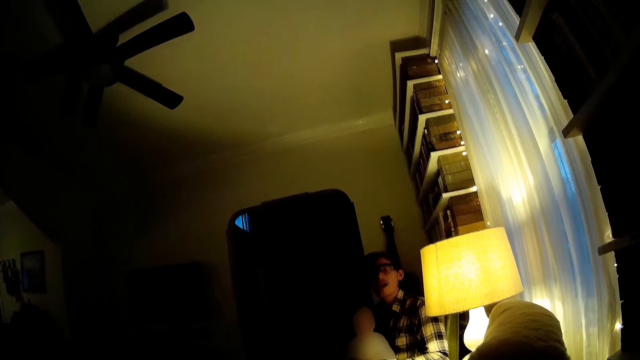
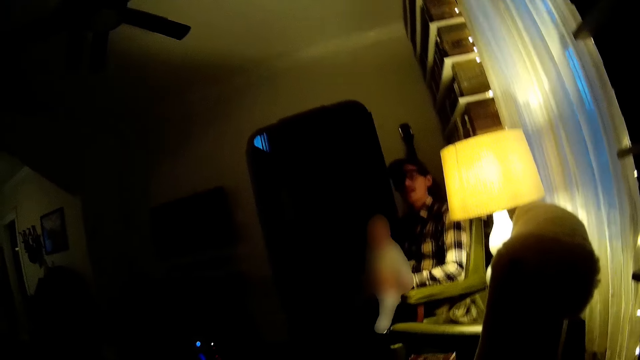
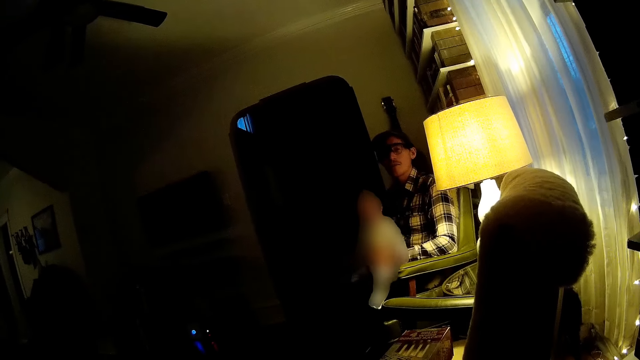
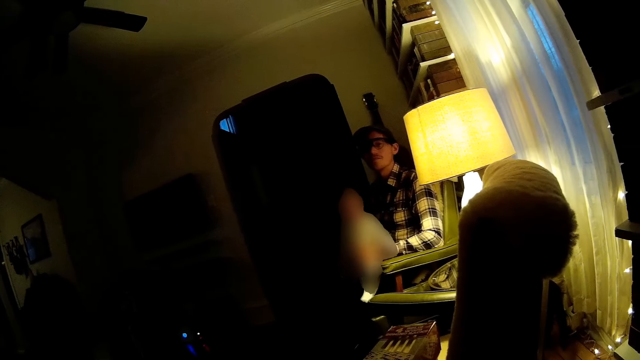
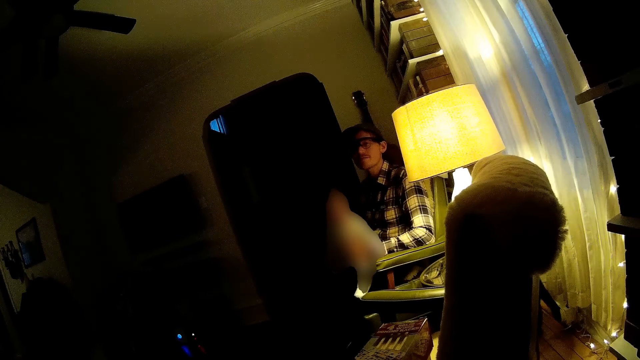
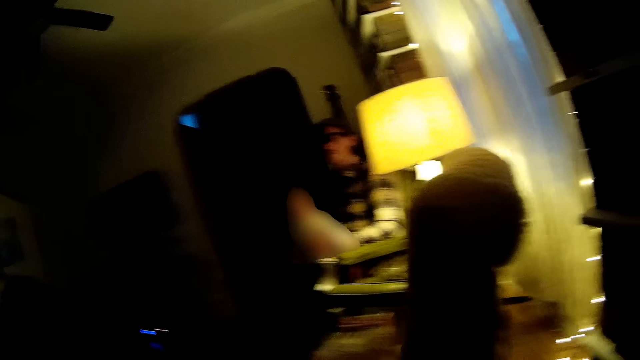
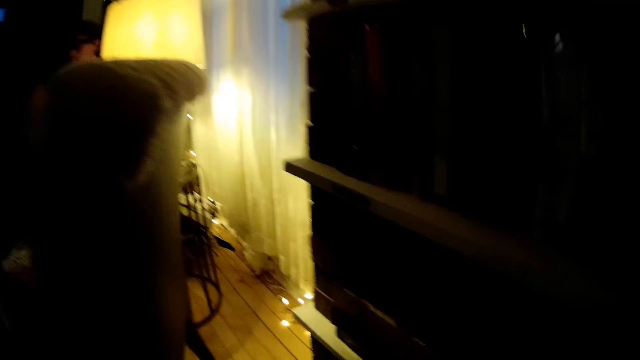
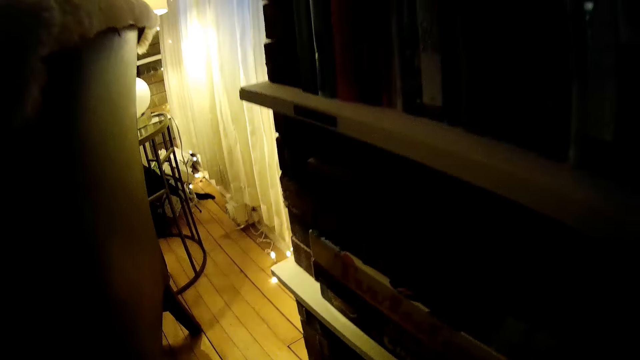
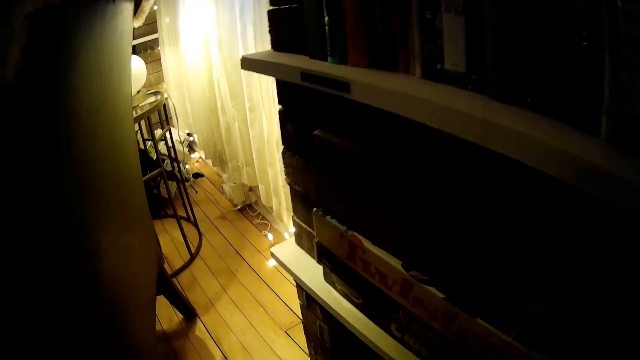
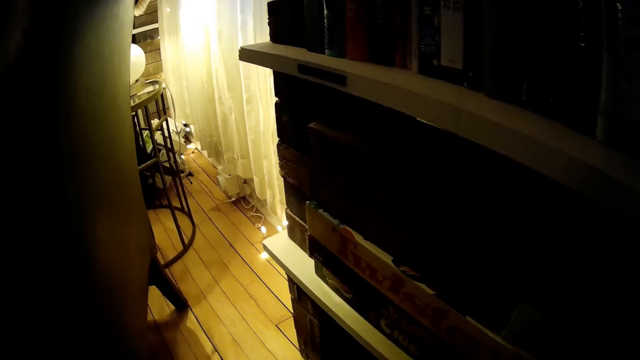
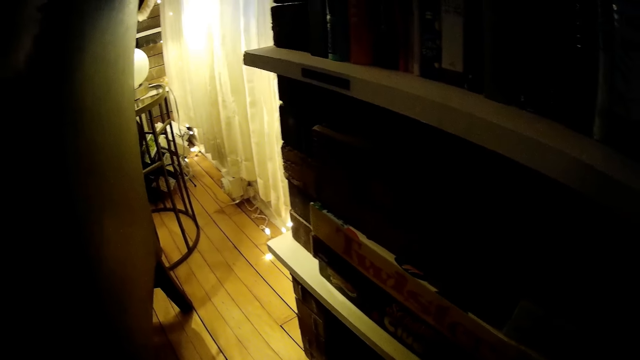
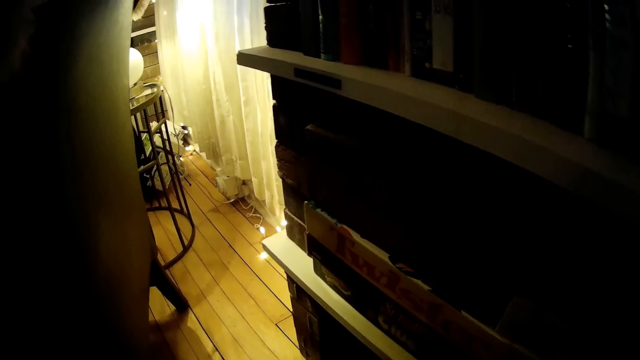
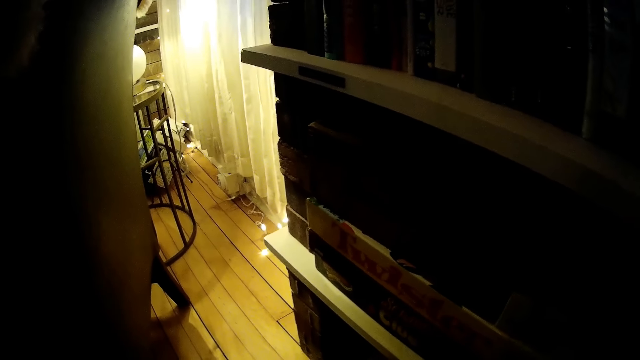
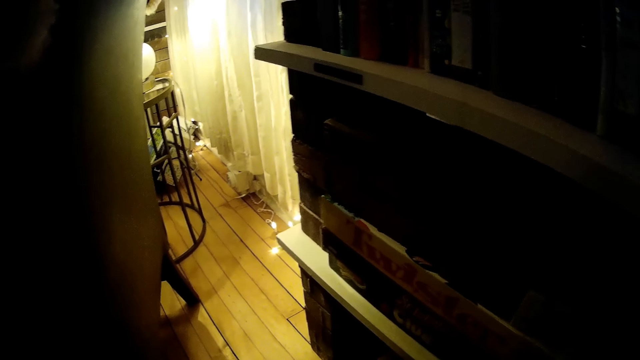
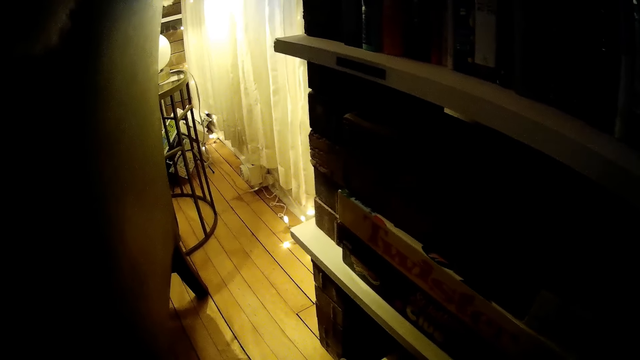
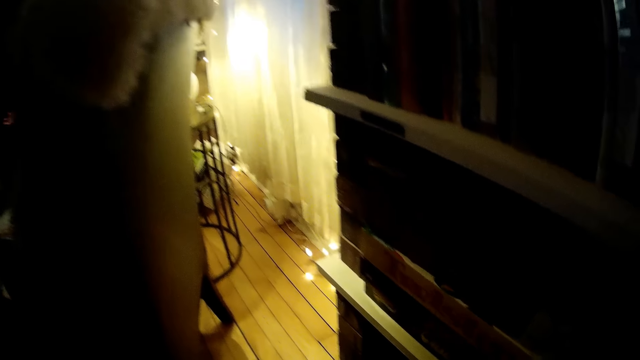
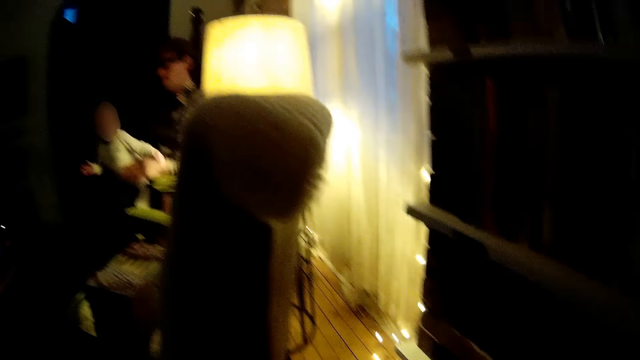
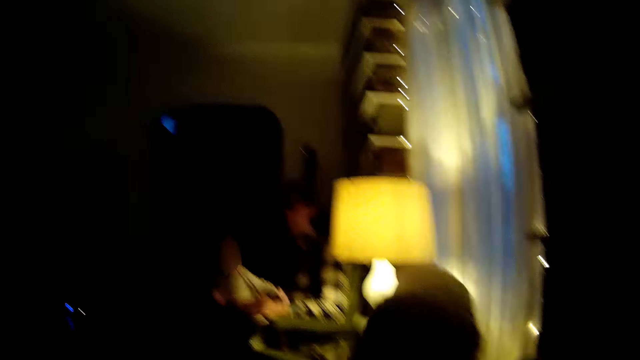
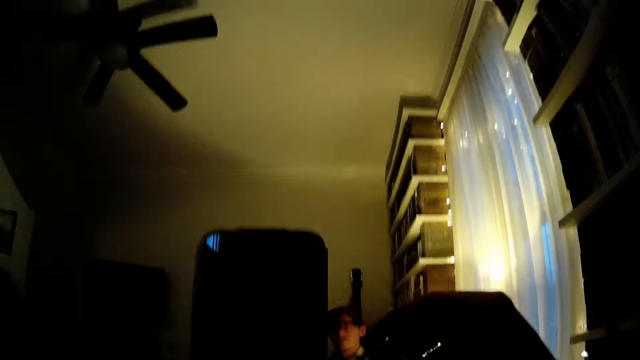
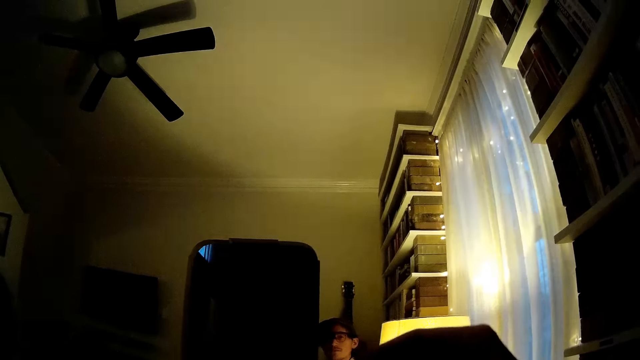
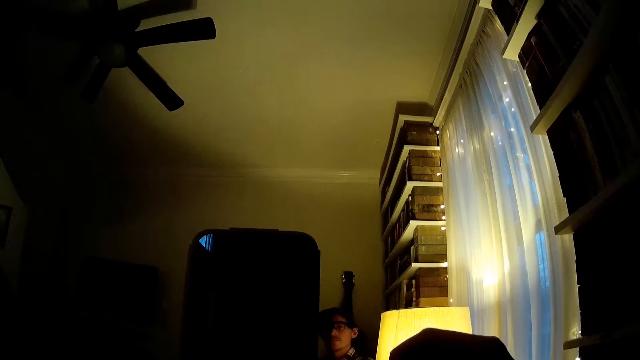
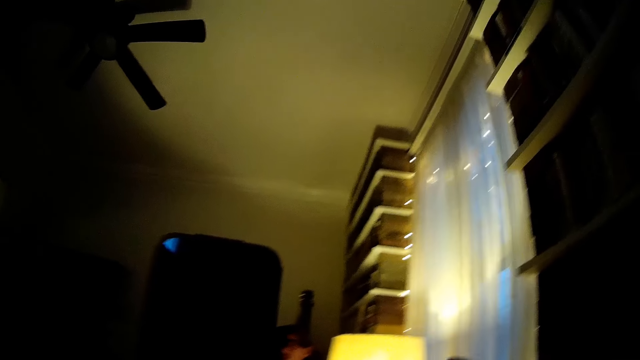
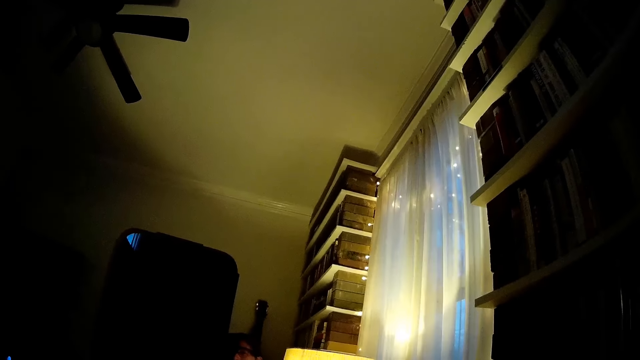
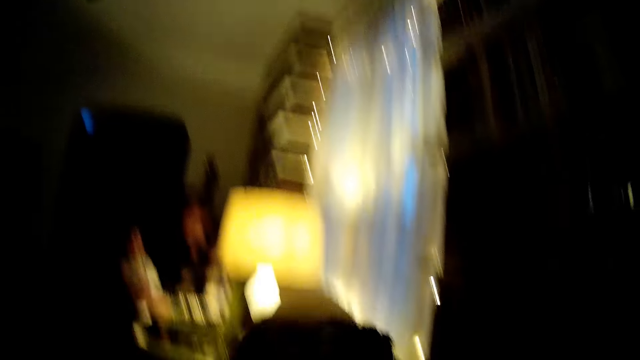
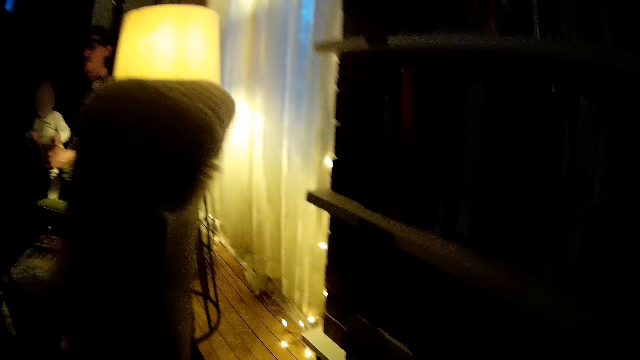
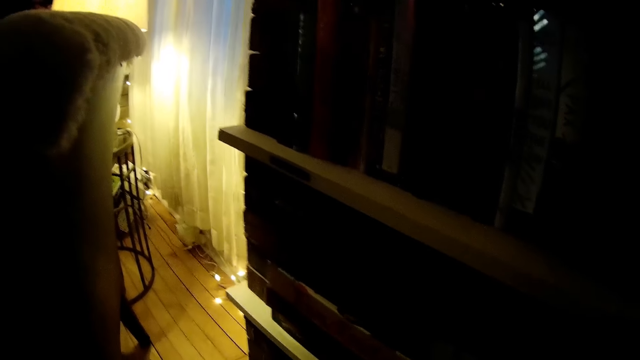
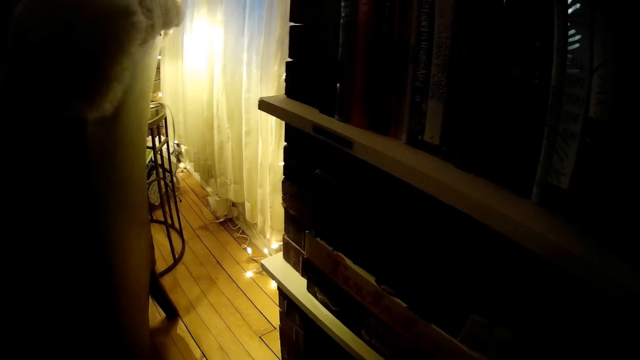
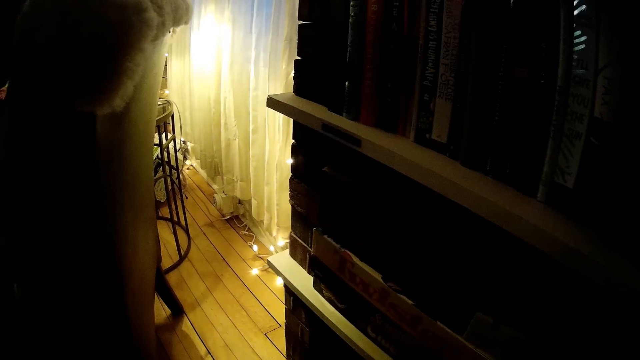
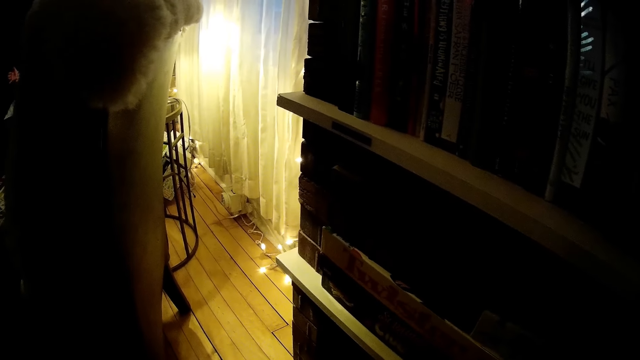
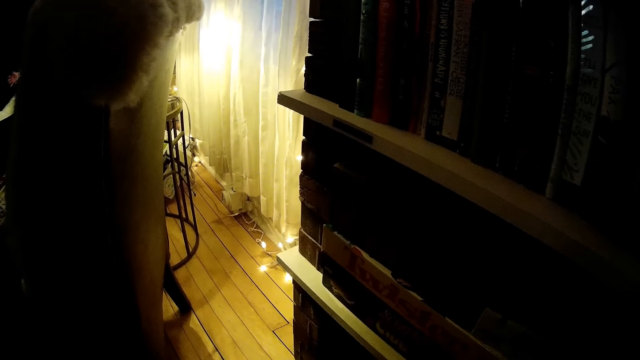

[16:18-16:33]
The camera wearer holds something. She stares at the shelf. She picks up some marbles from the shelf with her right hand. She holds a marble bag with the right hand. She puts the marble bag in the shelf.

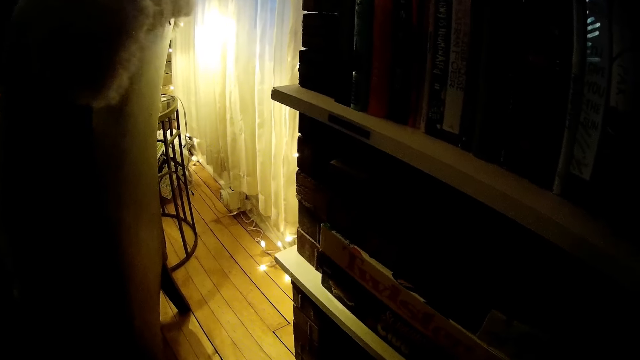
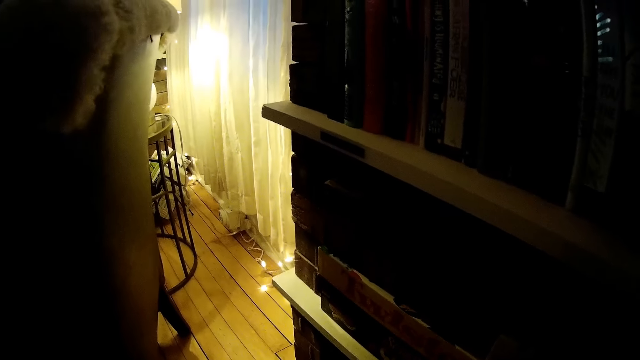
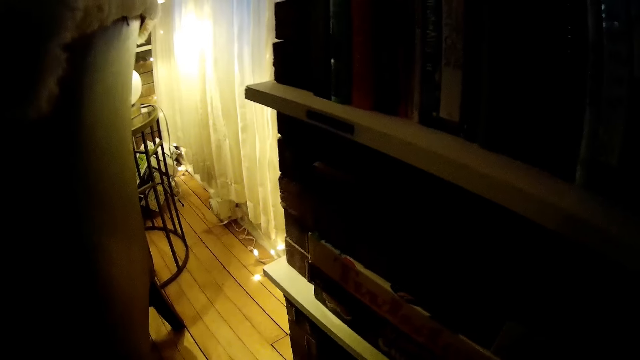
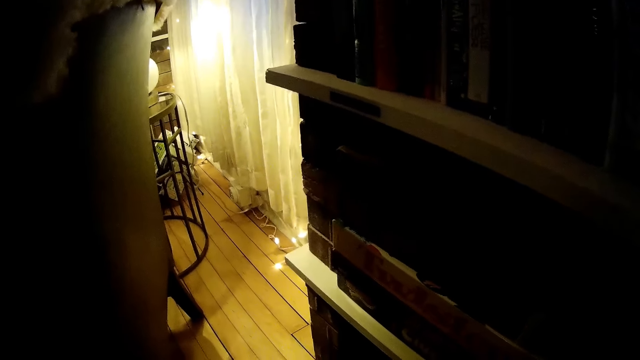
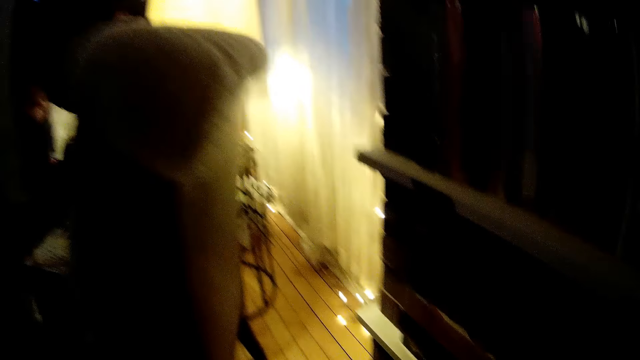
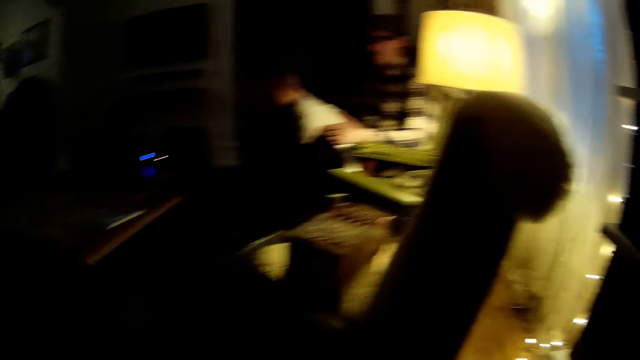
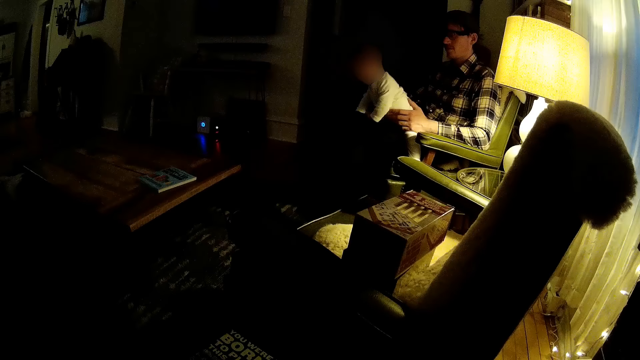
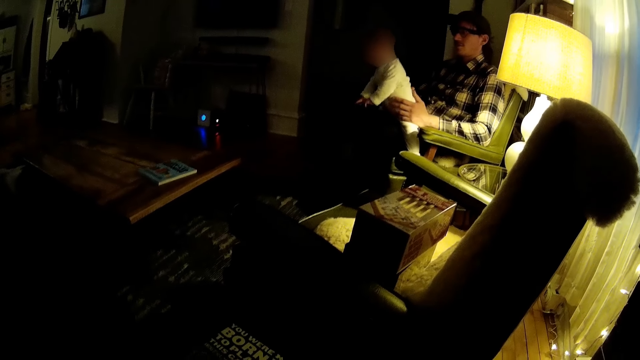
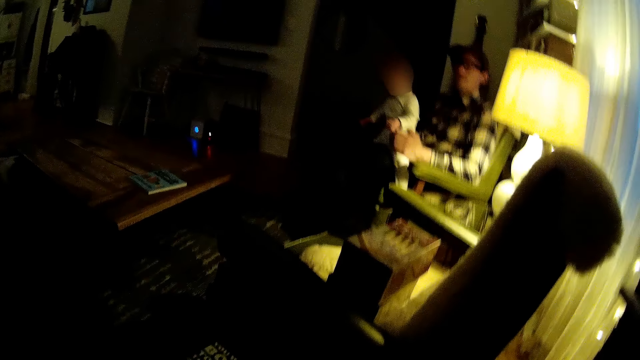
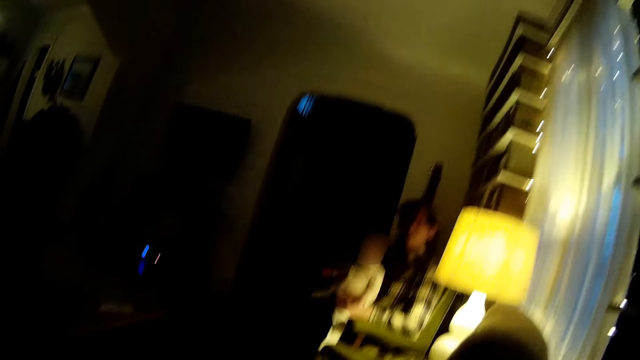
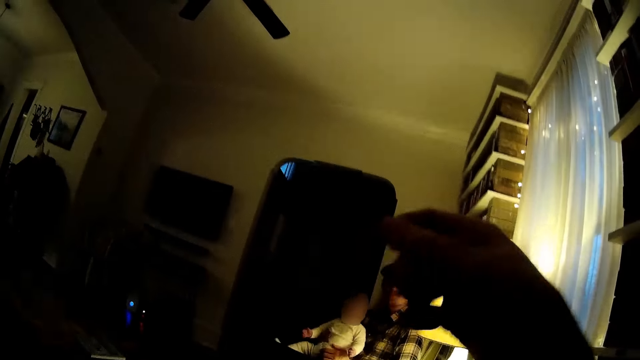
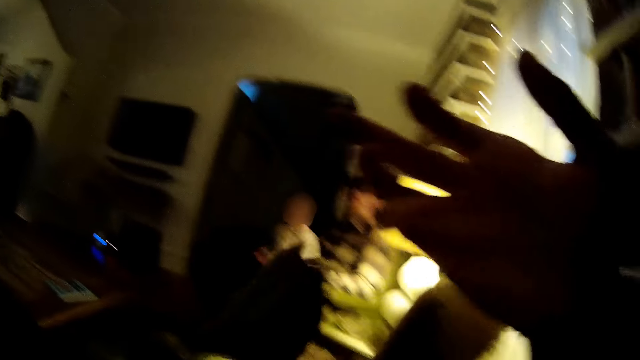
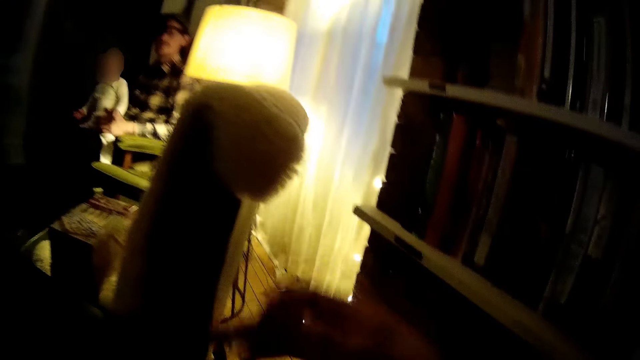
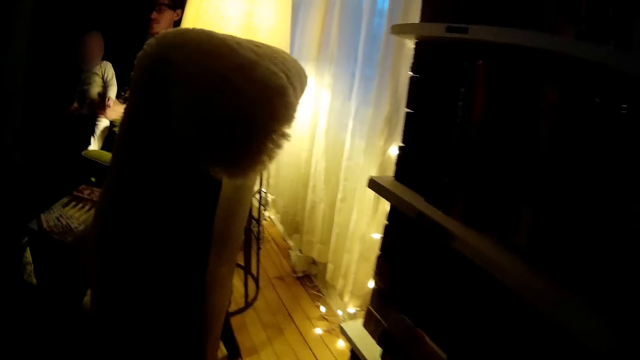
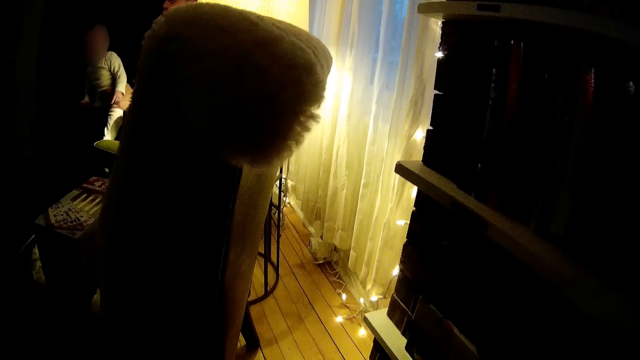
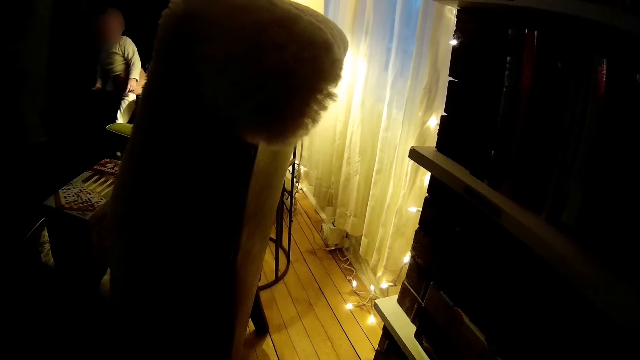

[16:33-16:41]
The camera wearer stares at the man. She picks up a wrap of cards from the shelf with her right hand. She holds the marble bag with the right hand.
